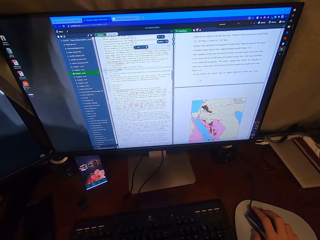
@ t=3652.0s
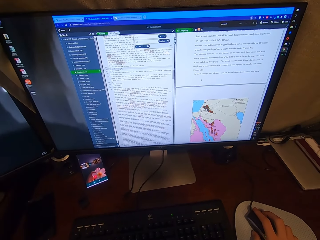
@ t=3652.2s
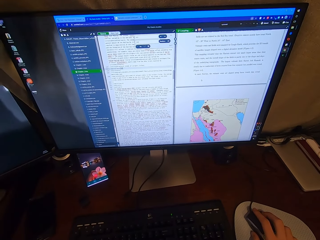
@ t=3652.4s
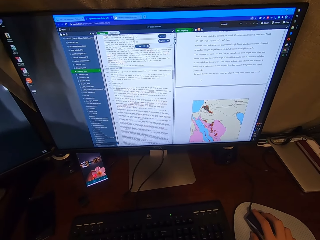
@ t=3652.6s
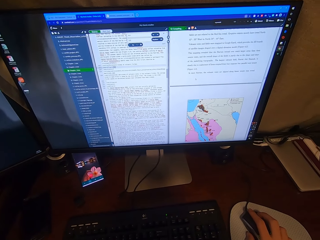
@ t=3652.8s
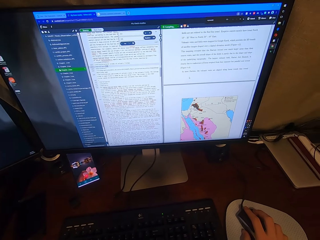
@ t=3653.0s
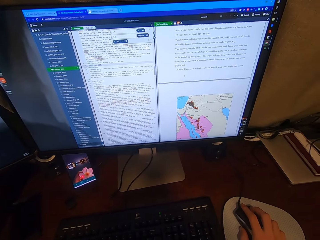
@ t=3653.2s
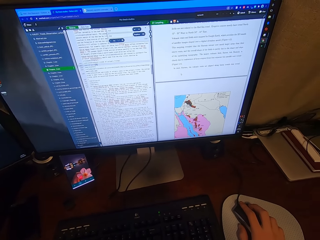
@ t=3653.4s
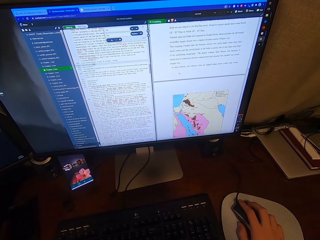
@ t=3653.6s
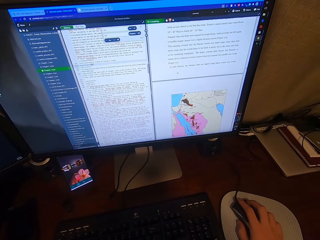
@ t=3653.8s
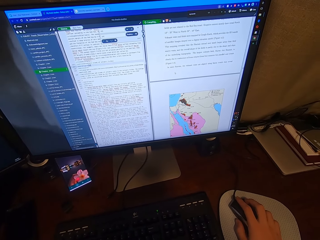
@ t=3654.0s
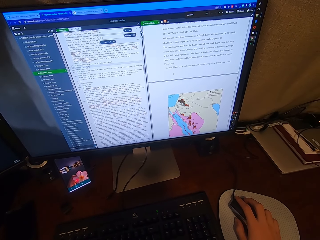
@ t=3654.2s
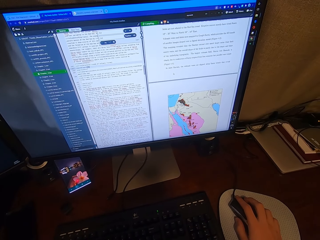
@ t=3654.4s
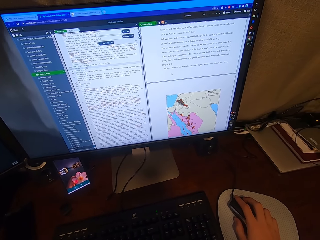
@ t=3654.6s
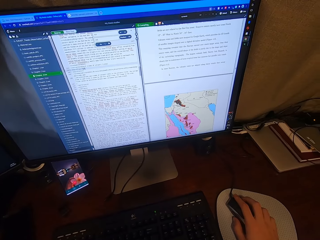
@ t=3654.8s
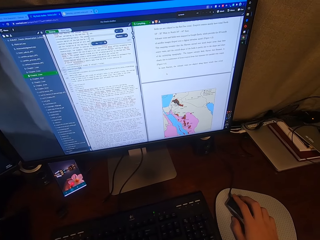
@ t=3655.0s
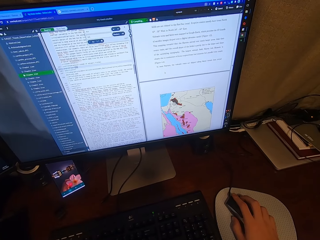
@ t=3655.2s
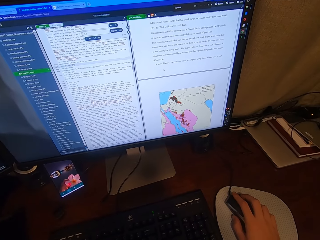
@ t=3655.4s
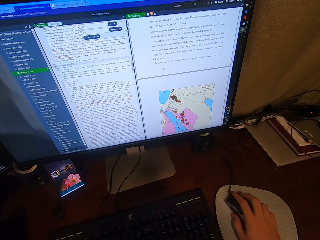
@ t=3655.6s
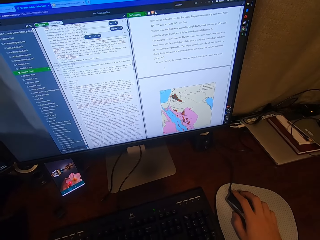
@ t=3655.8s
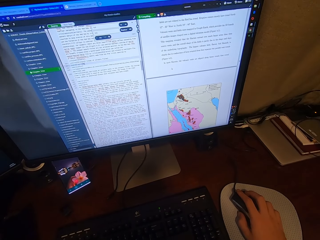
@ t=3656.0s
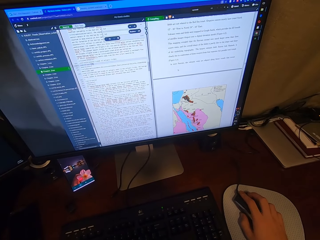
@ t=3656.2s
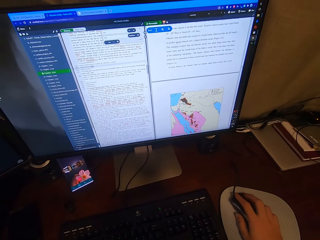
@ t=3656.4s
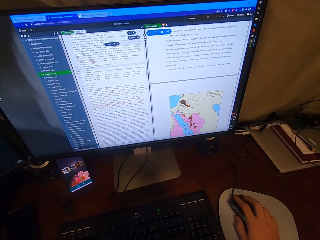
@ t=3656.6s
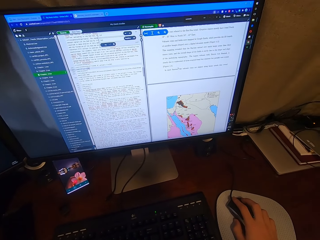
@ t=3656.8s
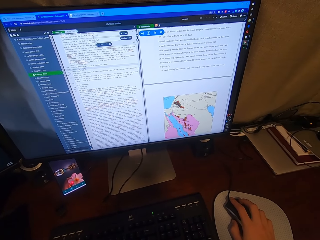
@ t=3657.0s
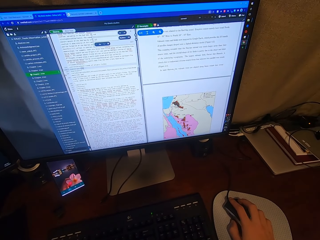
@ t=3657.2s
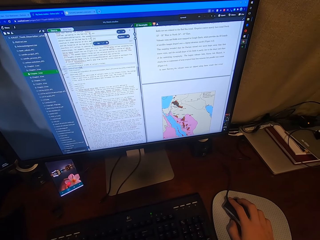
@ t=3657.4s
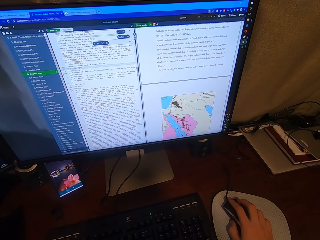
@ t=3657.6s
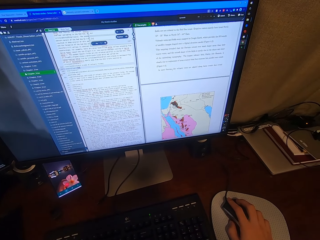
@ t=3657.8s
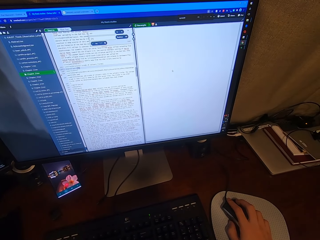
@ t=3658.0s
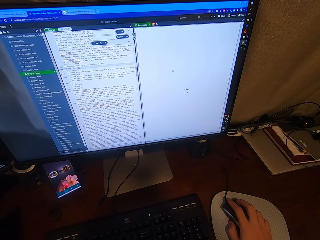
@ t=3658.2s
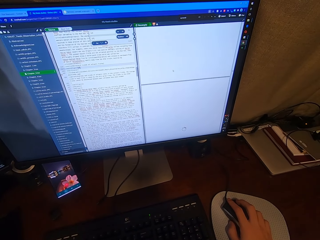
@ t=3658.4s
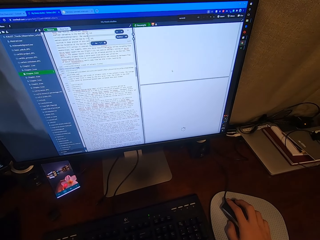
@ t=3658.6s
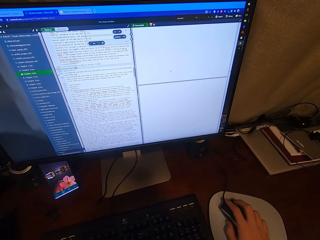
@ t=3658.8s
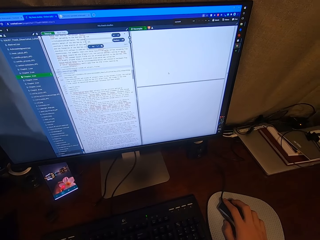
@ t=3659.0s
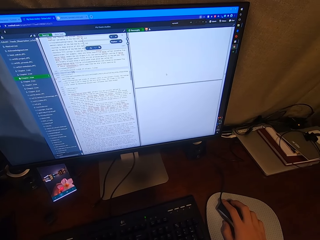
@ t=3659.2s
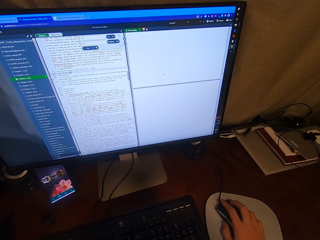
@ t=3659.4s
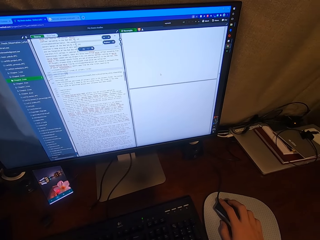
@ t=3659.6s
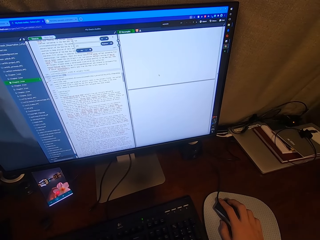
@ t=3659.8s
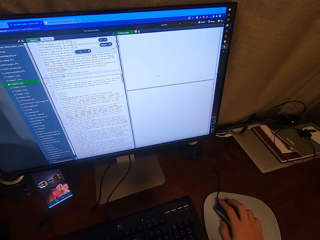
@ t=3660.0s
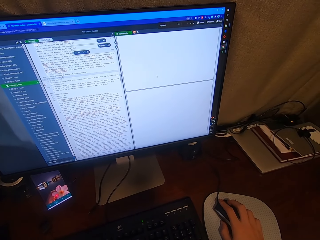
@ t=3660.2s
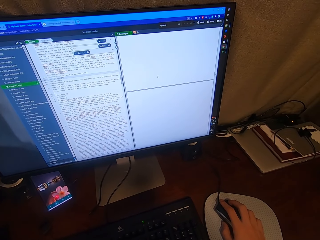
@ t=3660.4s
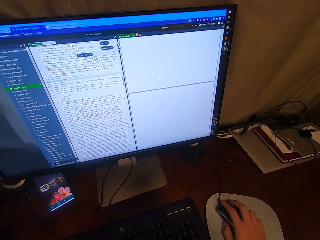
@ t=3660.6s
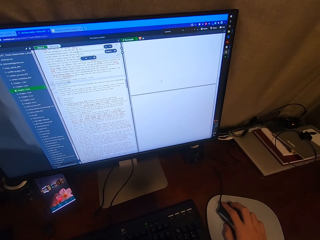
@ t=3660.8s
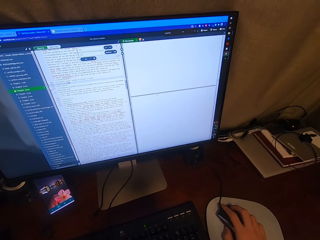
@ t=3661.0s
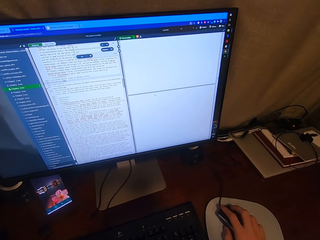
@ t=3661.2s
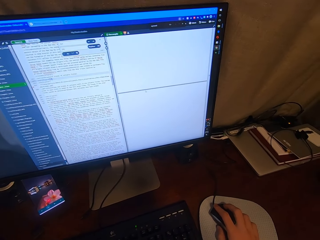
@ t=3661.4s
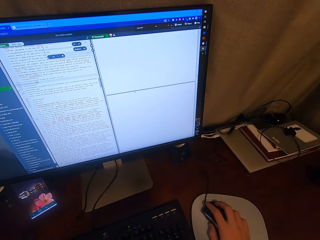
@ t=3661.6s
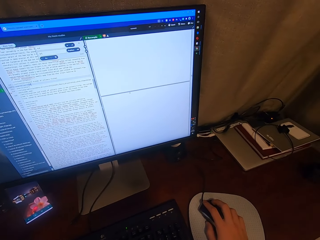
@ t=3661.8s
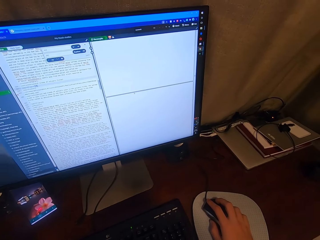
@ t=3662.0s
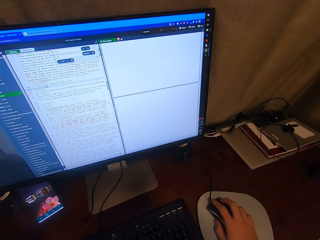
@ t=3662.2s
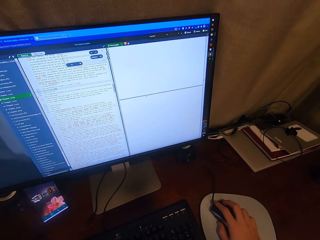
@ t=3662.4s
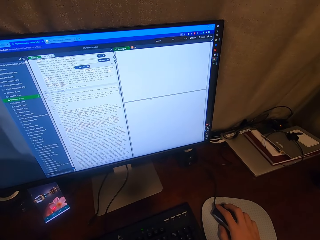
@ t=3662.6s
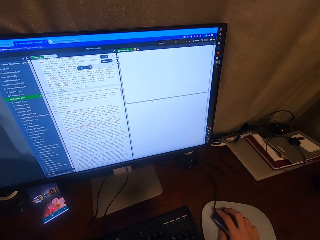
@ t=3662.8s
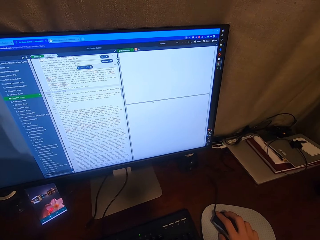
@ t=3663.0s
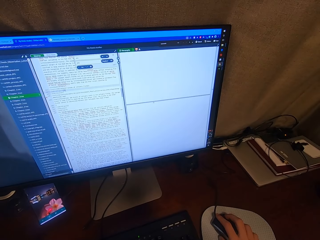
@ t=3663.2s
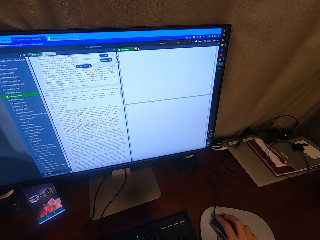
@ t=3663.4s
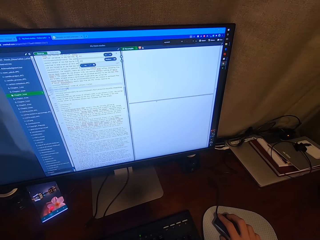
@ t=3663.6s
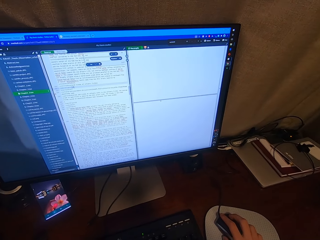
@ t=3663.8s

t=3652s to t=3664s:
The camera wearer looks at the computer. They scroll the computer. They look at the computer.

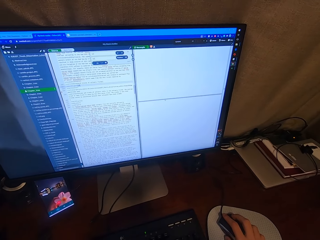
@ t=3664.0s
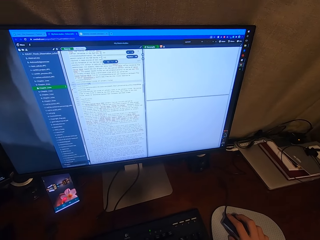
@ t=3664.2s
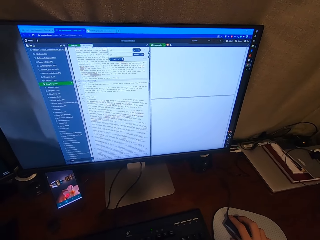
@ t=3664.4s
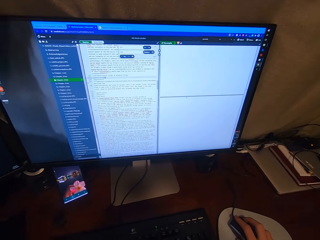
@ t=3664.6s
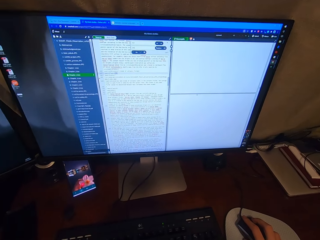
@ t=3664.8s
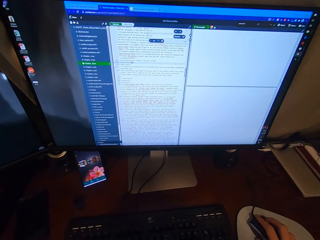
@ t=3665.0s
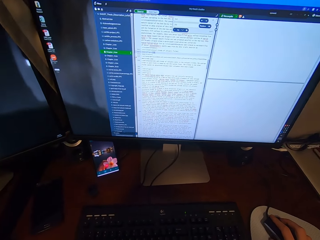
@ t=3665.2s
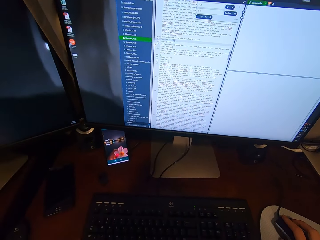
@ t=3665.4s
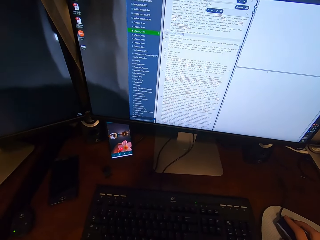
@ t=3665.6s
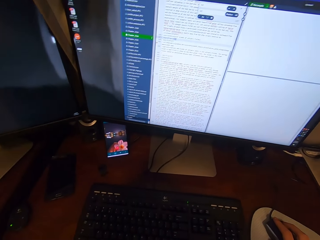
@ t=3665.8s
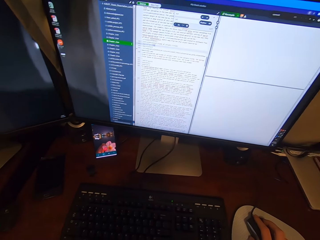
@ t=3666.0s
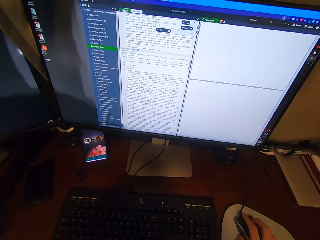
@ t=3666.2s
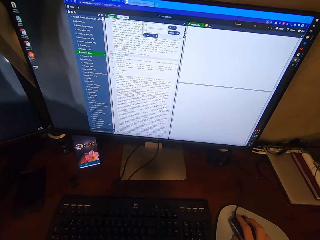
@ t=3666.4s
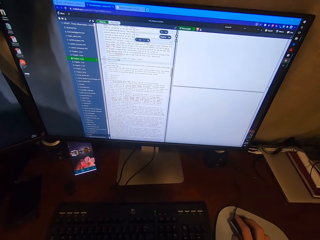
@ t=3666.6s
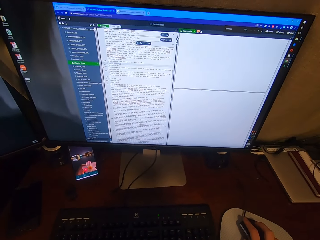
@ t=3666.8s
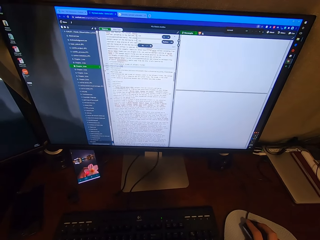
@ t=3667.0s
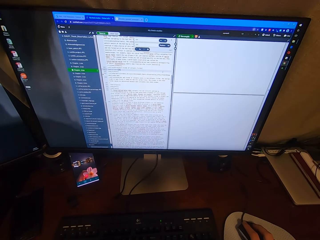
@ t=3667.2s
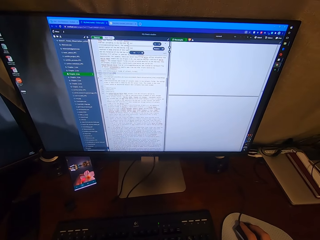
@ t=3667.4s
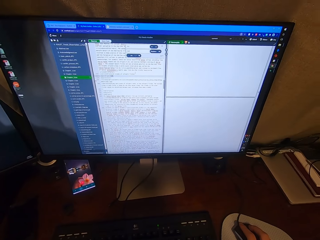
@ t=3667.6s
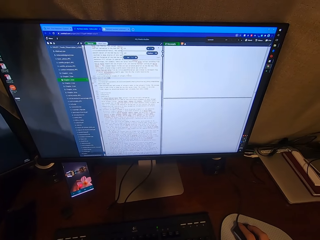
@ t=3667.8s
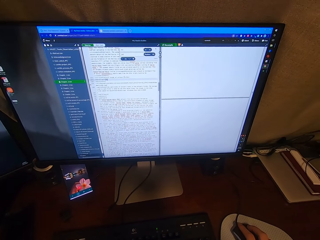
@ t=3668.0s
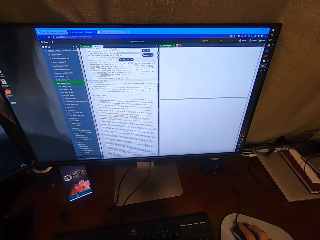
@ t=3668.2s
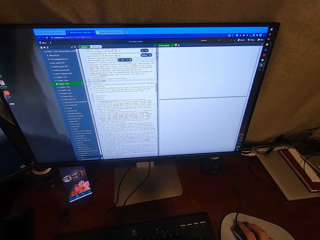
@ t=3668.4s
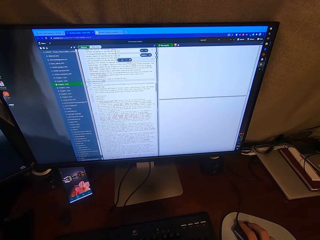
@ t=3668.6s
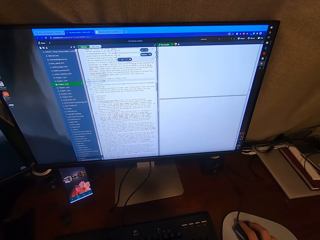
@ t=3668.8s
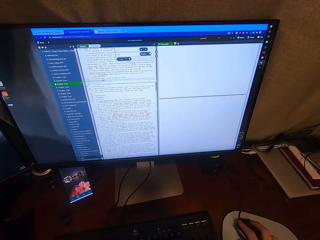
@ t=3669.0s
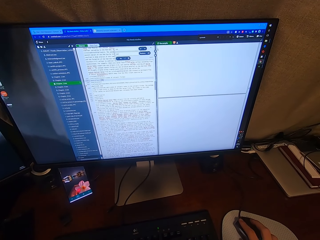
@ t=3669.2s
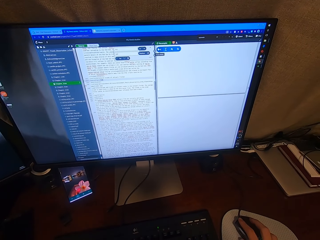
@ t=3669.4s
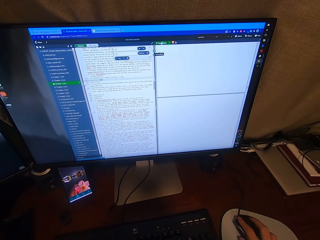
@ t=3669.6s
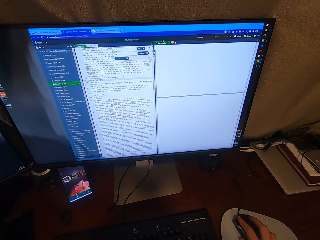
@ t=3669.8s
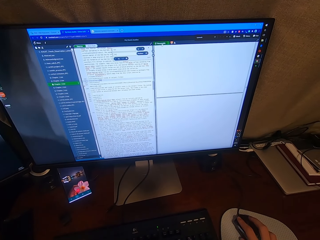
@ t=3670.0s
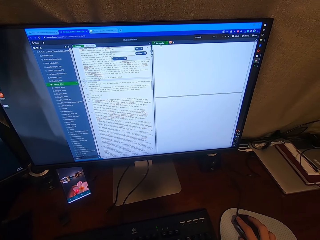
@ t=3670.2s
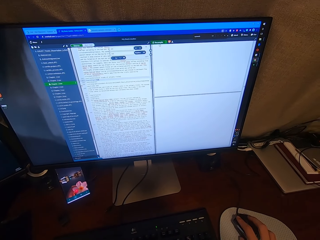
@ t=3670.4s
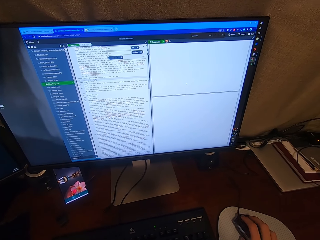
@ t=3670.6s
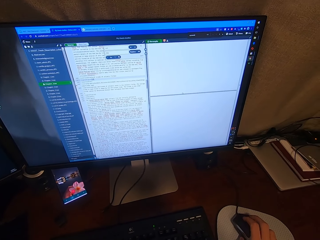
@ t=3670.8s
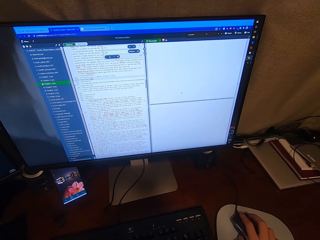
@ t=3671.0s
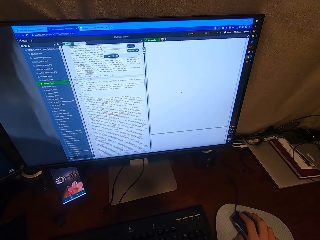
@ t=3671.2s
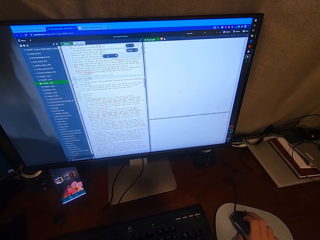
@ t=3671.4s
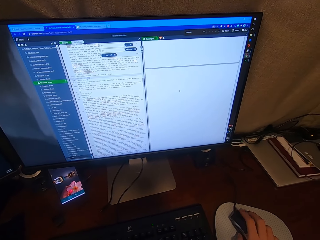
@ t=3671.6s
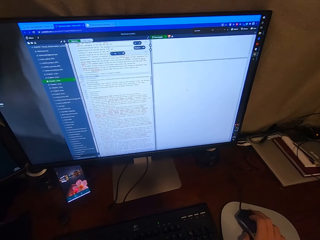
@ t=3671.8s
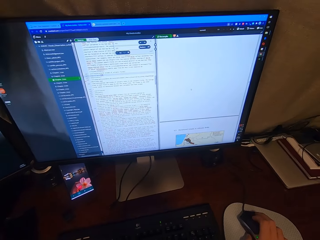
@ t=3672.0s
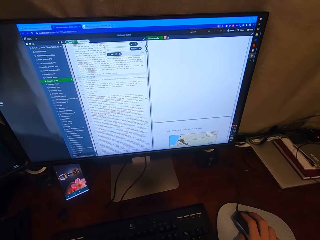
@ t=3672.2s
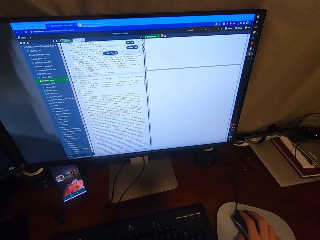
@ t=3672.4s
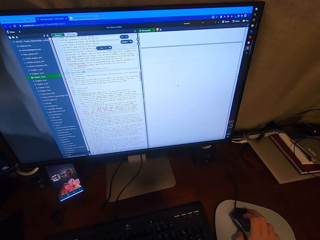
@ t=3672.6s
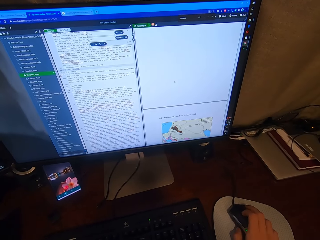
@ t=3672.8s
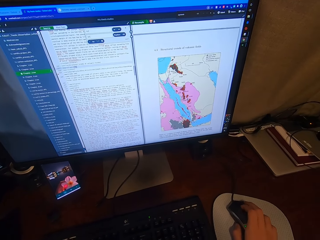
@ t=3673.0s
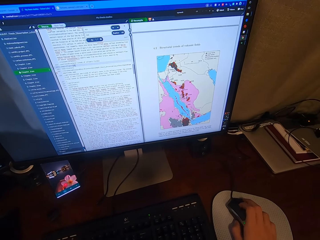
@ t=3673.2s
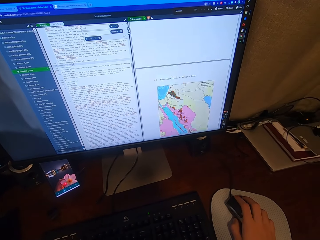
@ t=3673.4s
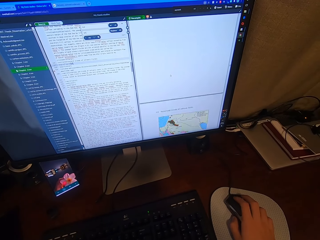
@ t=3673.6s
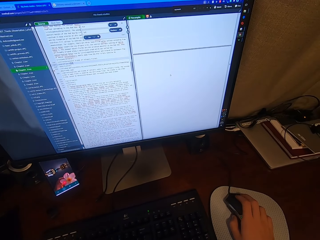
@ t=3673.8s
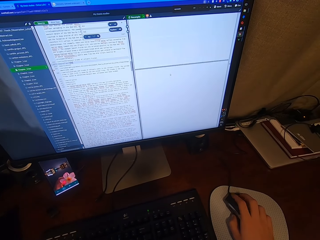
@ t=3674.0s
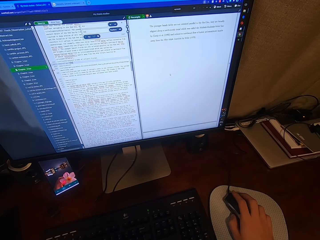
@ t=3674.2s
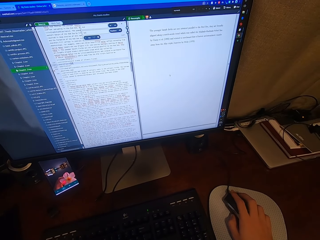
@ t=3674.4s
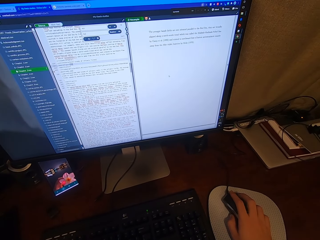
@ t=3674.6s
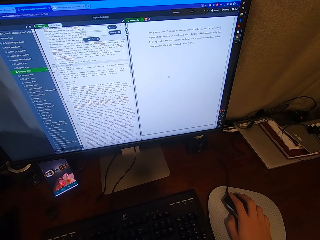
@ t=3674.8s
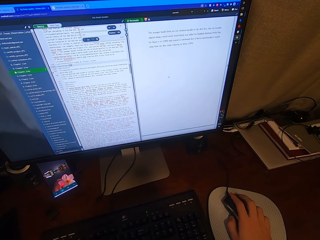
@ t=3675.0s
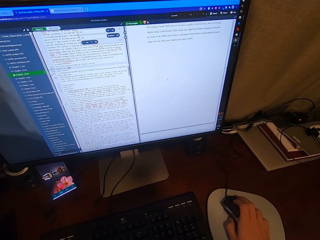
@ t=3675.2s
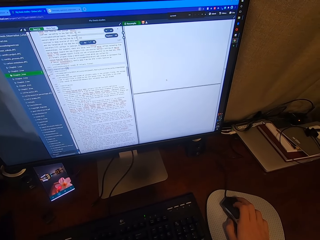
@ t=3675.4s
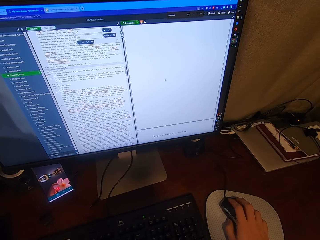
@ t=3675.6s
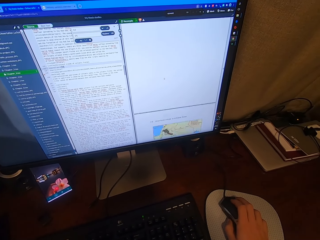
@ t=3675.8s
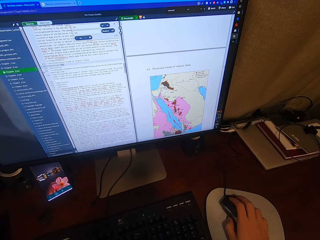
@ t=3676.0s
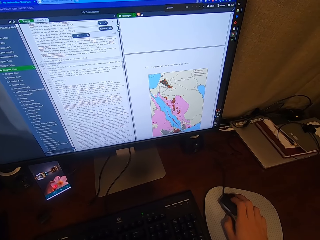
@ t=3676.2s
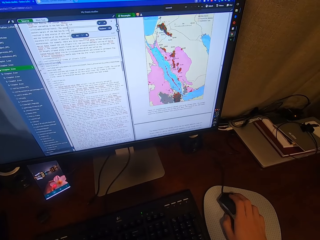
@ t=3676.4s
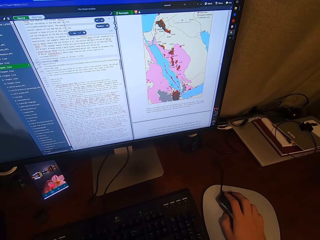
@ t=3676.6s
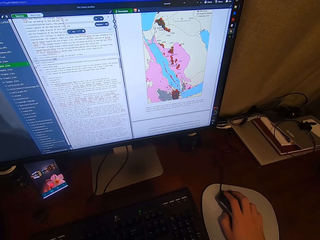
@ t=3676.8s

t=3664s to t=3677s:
The camera wearer scrolls on the USB mouse attached to the desktop computer with his right hand.
